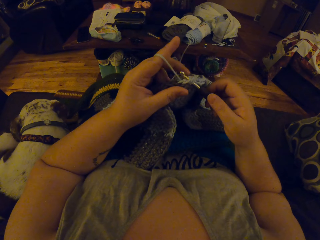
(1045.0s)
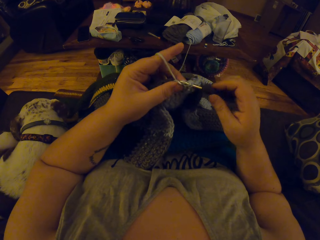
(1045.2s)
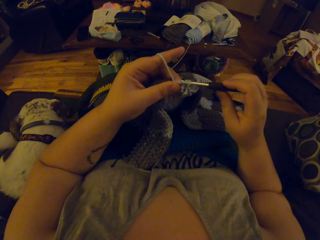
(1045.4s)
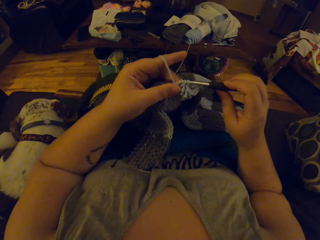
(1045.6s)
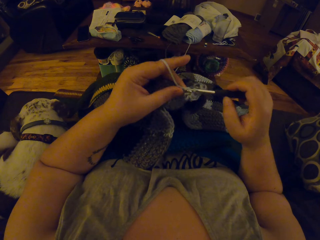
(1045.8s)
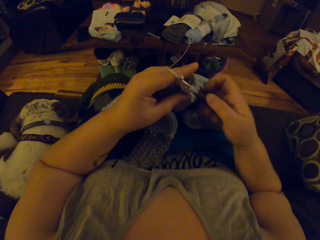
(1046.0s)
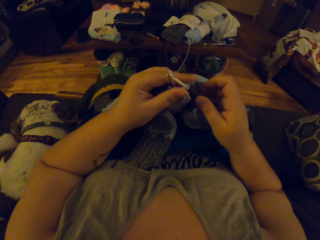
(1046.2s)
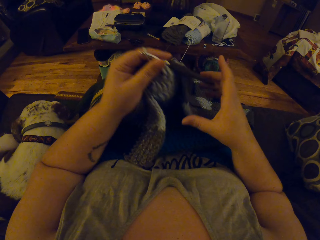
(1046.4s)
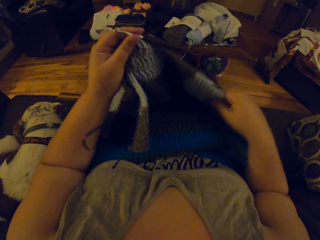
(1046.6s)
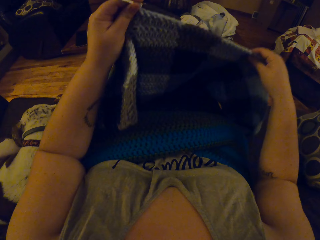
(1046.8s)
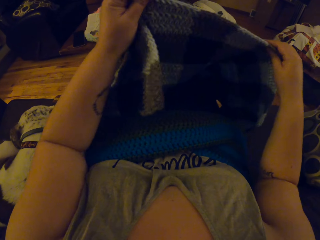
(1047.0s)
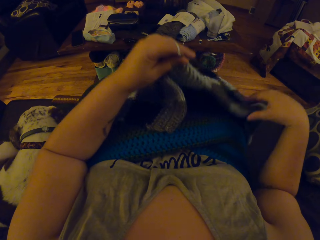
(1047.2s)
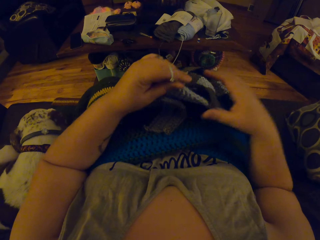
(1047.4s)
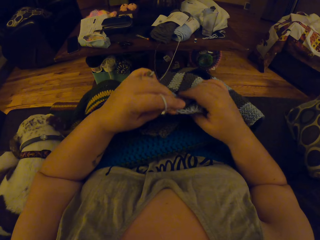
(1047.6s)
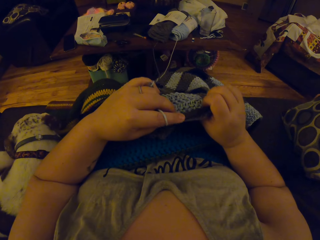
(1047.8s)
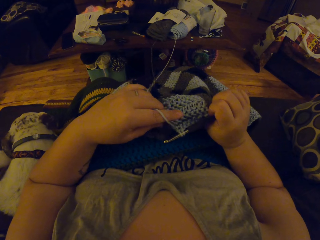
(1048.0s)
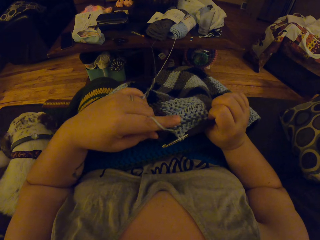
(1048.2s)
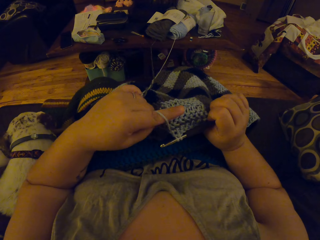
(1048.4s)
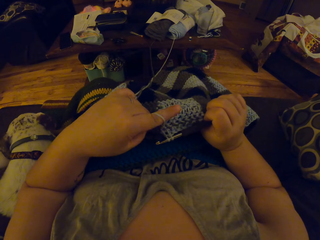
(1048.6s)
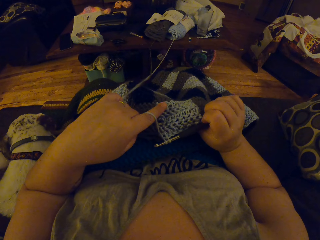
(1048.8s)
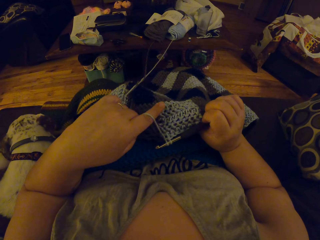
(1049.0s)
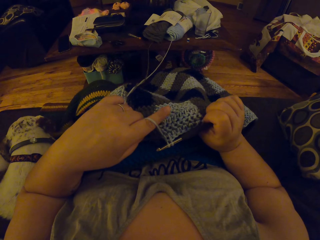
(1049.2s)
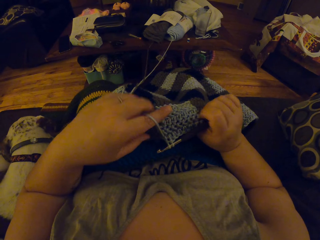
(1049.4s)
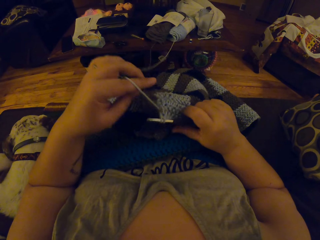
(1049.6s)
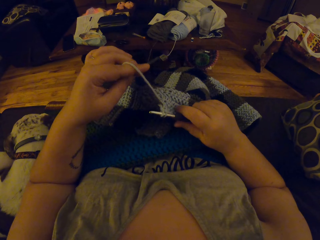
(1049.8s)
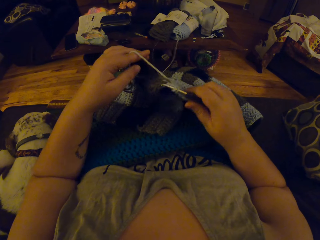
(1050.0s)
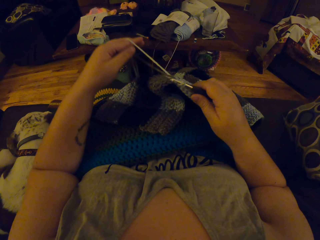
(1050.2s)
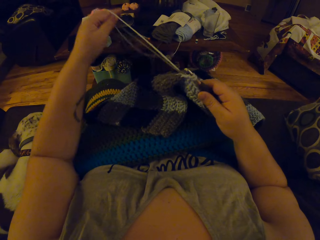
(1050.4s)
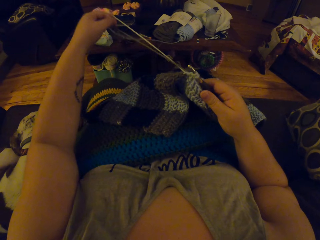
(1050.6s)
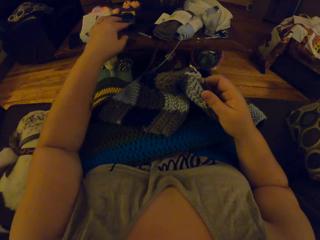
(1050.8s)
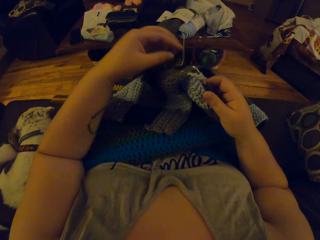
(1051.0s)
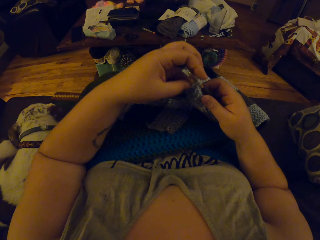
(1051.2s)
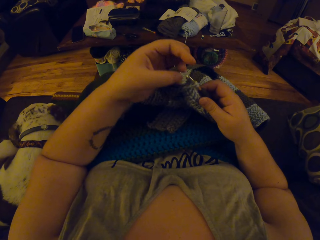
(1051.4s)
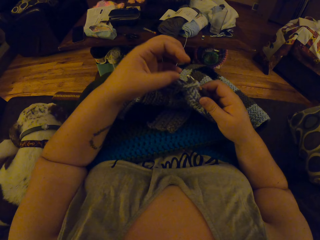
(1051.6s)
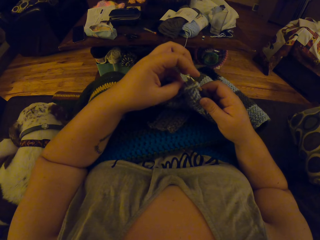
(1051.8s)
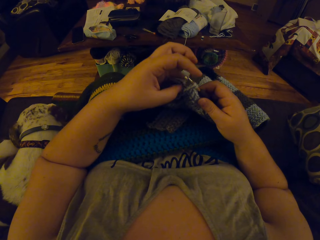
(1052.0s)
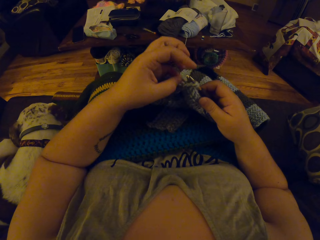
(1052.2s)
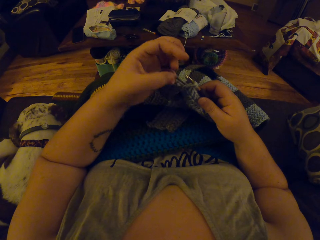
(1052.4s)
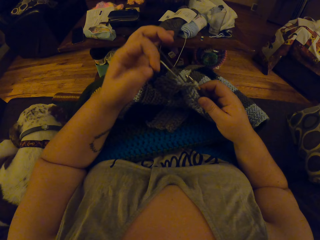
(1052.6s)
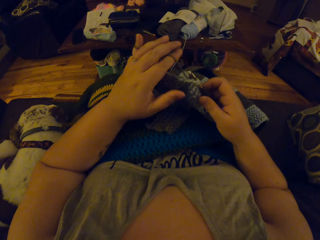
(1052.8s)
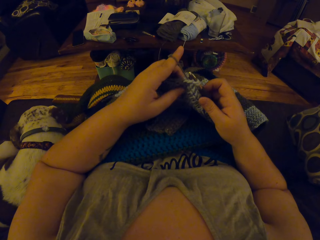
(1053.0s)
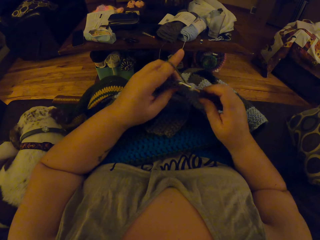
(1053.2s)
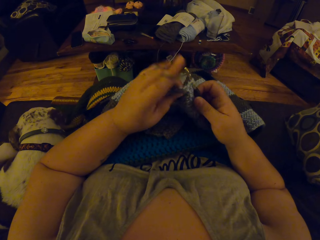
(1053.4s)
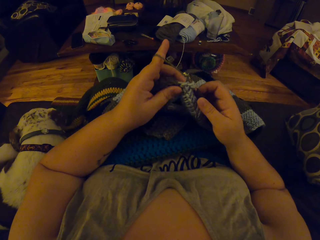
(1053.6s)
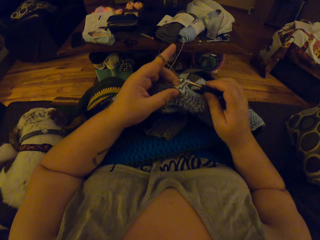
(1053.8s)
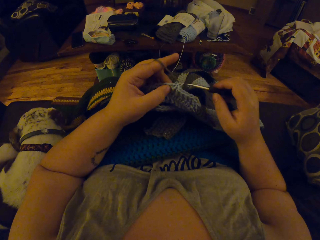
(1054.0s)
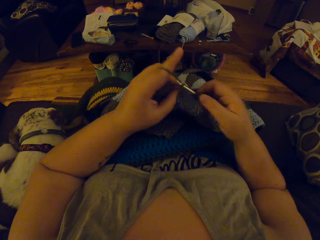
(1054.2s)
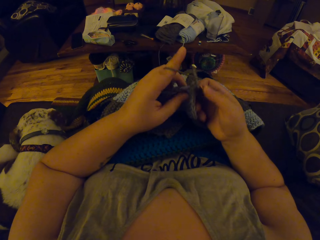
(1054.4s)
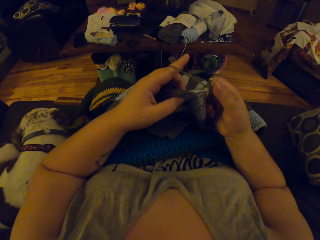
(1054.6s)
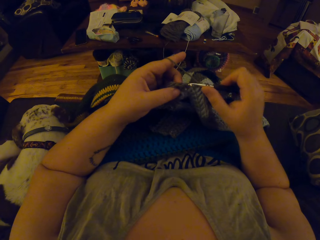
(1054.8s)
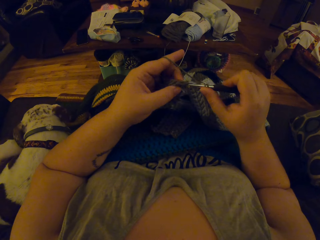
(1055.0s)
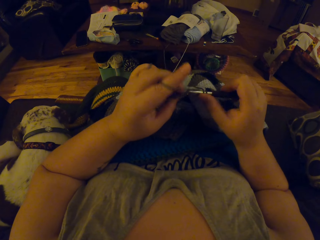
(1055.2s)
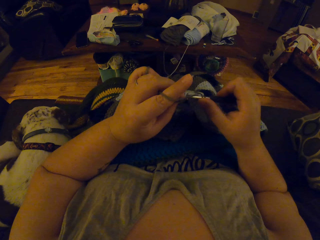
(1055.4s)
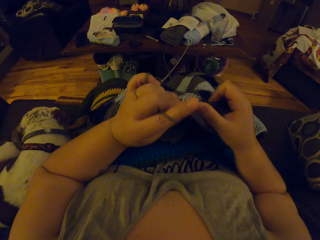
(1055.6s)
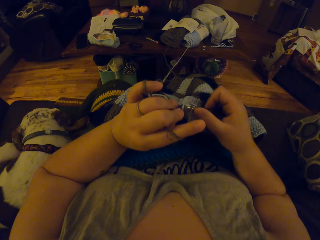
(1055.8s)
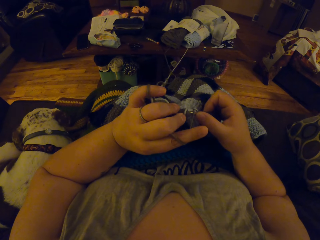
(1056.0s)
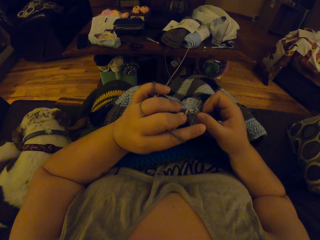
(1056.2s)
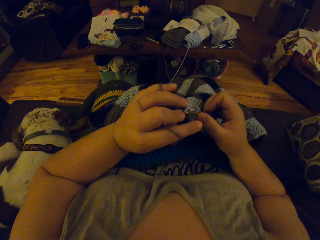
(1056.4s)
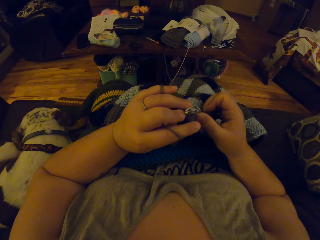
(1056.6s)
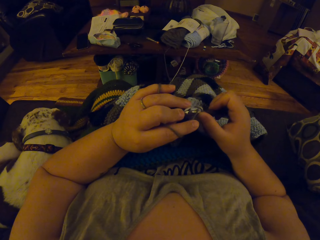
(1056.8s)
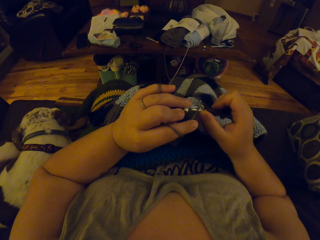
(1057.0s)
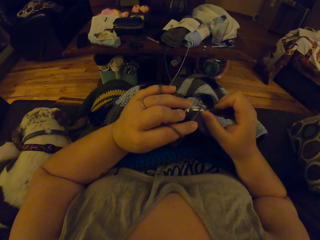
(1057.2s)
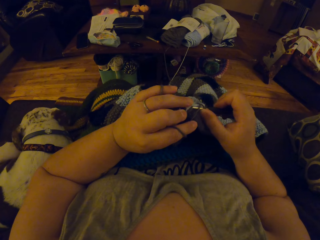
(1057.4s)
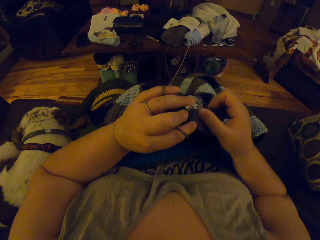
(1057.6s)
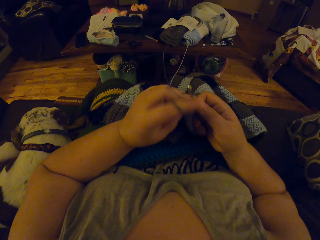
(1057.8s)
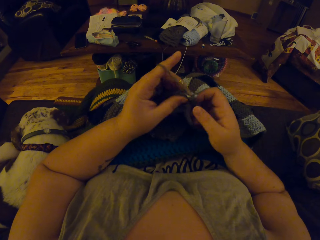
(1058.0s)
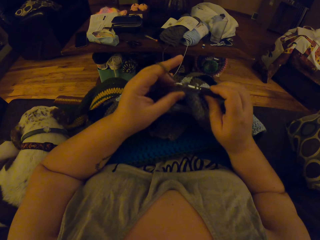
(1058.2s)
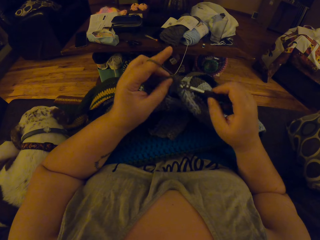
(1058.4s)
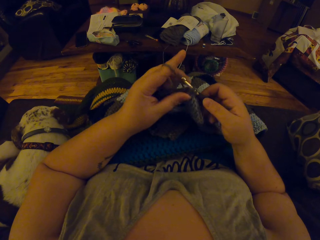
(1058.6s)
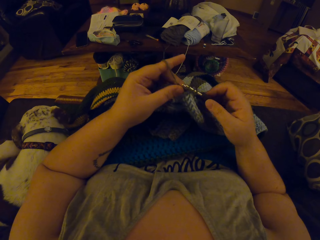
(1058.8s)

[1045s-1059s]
The camera wearer passes the crochet hook to her left hand. She adjusts the crochet cloth with her right hand. She lifts the yarn up. She passes the crochet hook to her right hand. She inspects the crochet pattern. She pulls the strip of yarn with her left hand. She wraps the strip of yarn around the finger of her left hand. She crochets with her left hand and the crochet hook in her right hand.

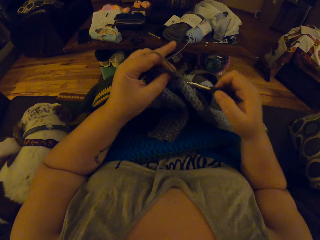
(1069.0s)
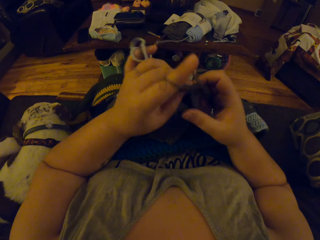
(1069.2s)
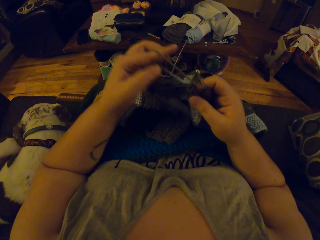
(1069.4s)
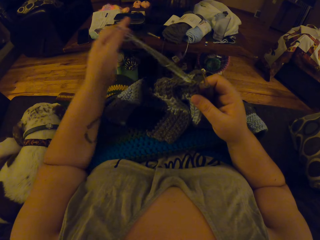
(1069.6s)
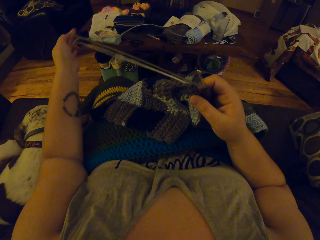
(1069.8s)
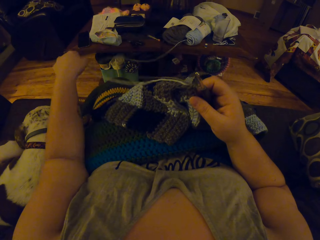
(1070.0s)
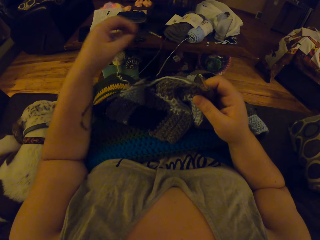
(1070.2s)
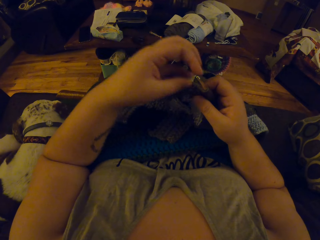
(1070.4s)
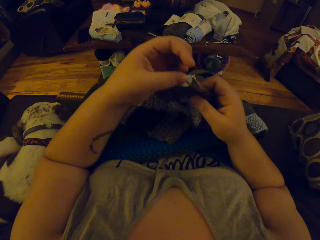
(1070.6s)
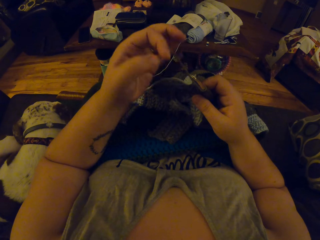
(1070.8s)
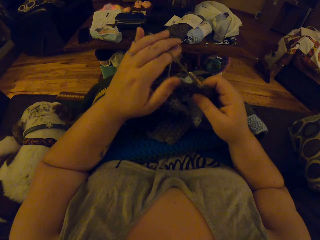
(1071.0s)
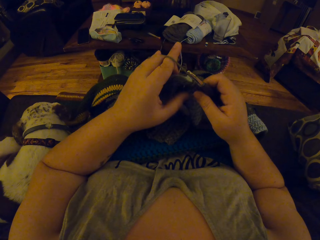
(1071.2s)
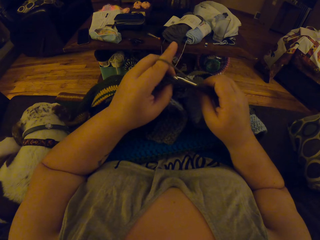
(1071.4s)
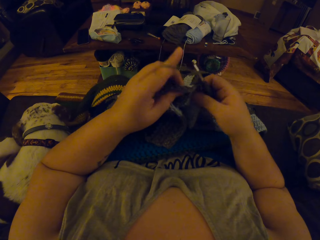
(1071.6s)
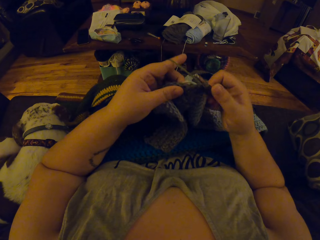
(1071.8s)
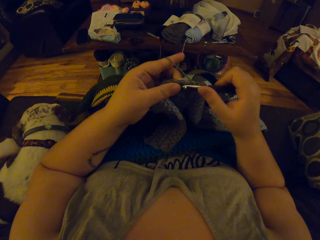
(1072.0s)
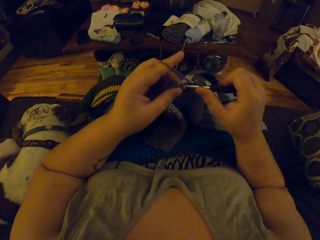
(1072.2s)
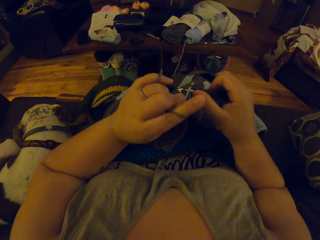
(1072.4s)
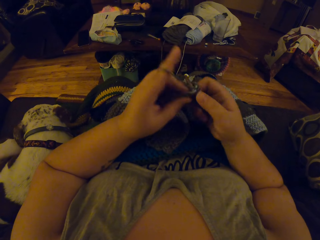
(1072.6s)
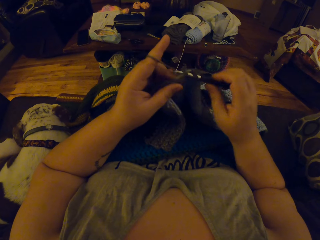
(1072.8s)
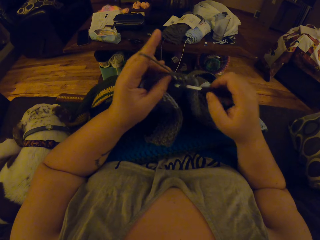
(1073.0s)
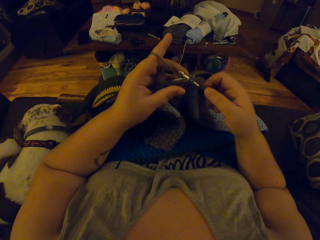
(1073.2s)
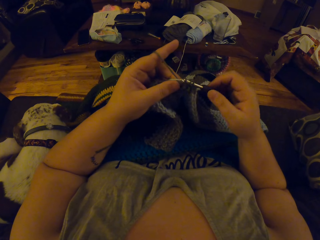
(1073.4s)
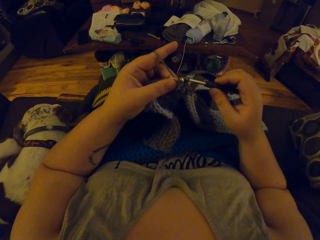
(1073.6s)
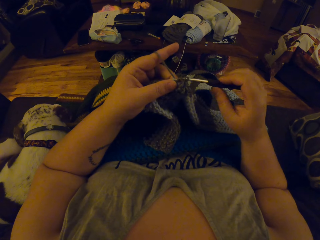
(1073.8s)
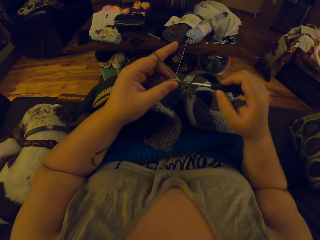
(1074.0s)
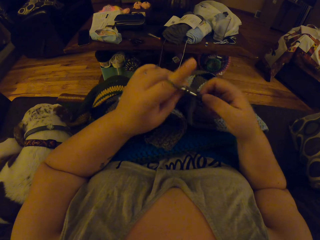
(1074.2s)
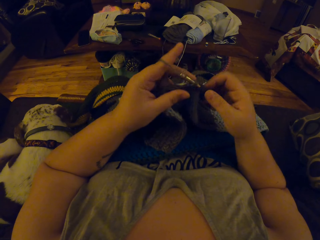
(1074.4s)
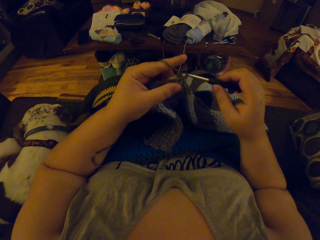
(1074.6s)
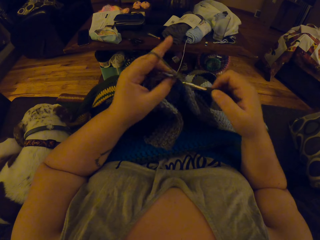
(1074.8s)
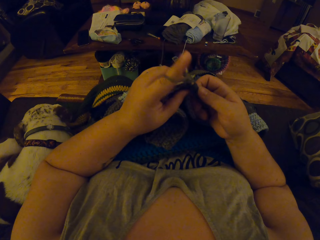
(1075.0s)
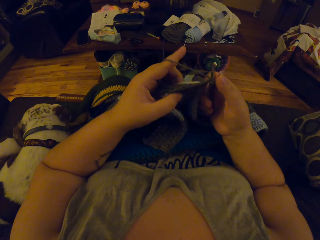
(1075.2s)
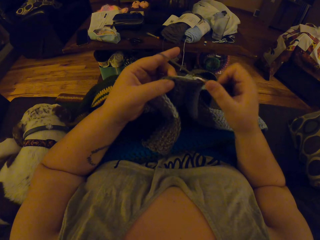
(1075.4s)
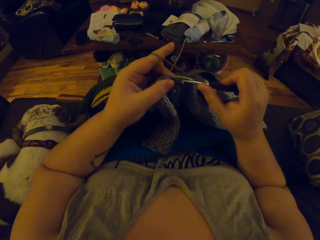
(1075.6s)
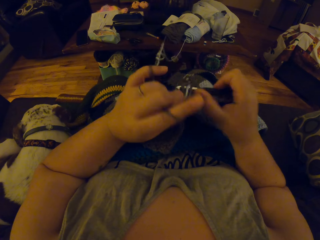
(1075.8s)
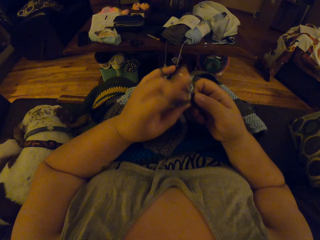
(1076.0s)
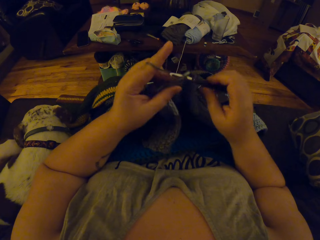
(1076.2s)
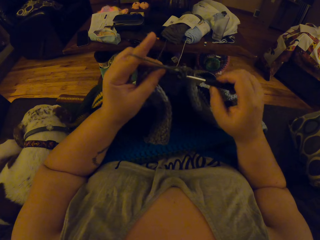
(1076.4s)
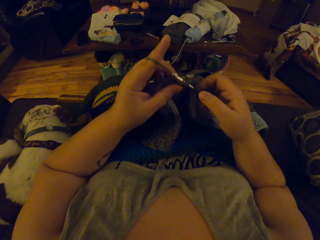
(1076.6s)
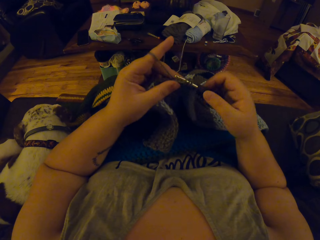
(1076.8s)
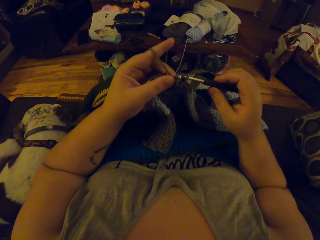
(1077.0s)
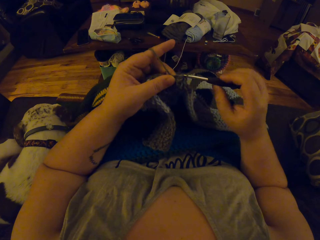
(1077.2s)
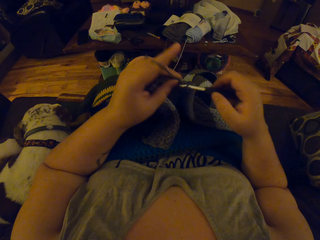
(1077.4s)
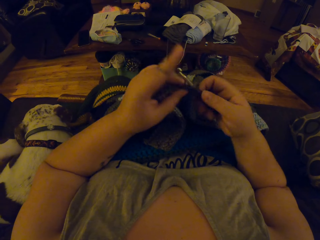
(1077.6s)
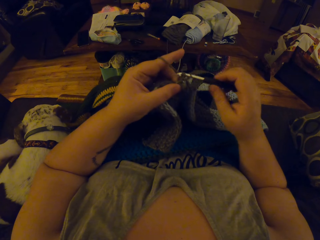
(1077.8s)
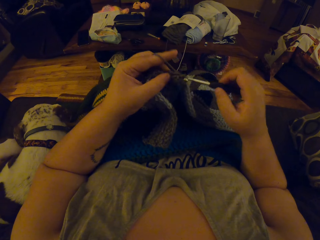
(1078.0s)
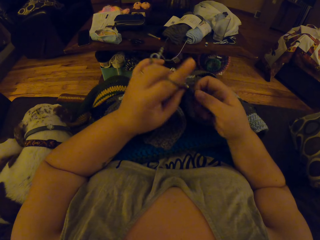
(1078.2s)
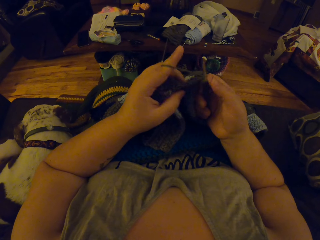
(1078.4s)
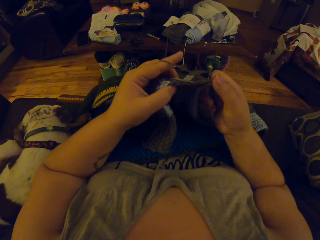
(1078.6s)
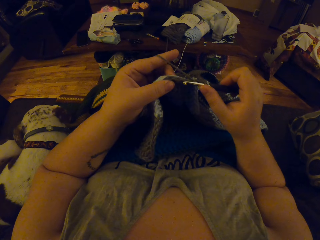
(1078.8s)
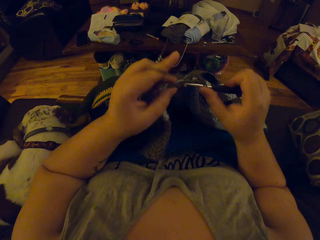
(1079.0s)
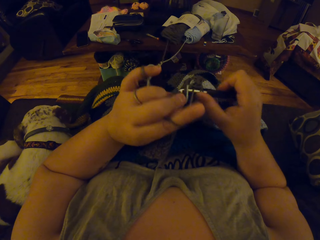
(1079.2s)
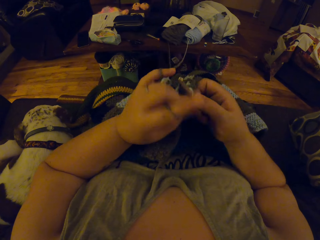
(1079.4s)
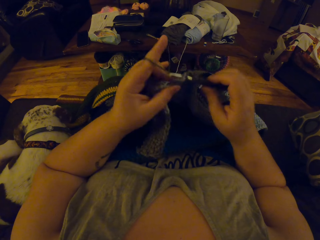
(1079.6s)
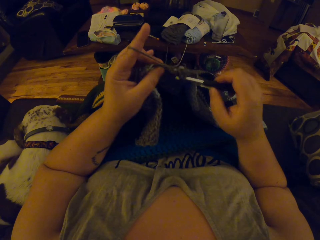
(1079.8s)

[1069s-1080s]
The camera wearer pulls the strip of yarn with her left hand. She wraps the strip of yarn around the finger of her left hand. She crochets with her left hand and the crochet hook in her right hand.
